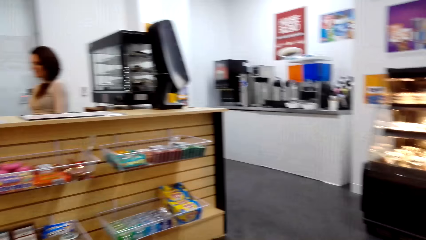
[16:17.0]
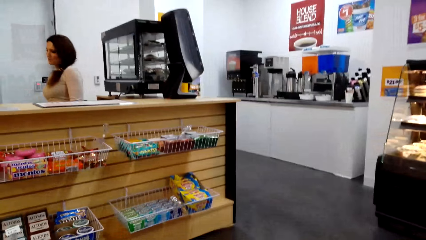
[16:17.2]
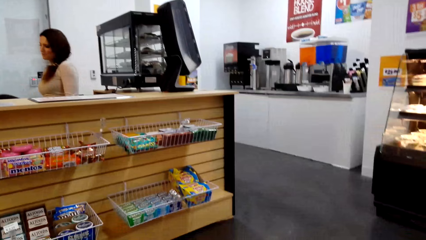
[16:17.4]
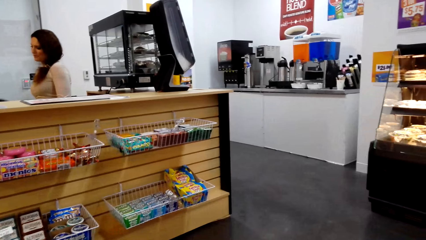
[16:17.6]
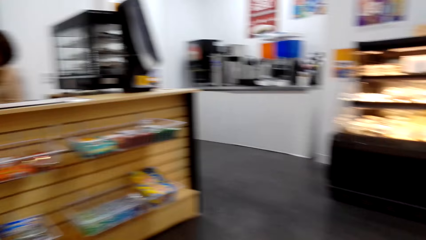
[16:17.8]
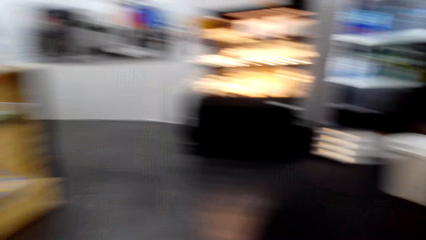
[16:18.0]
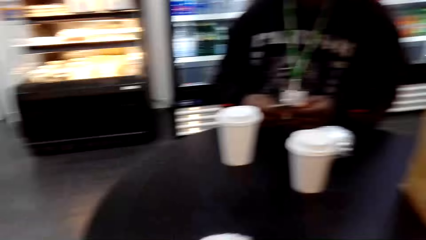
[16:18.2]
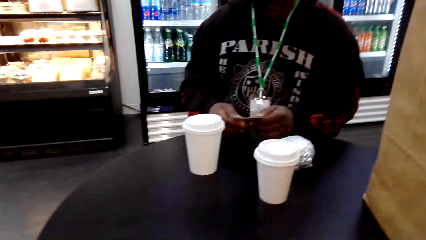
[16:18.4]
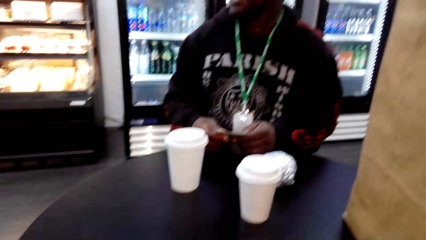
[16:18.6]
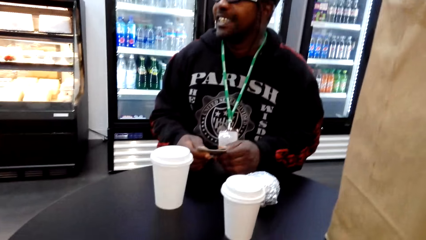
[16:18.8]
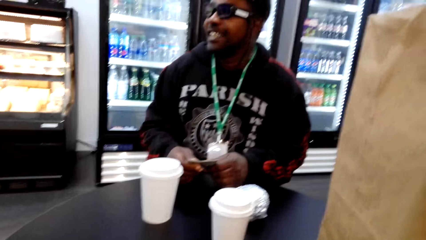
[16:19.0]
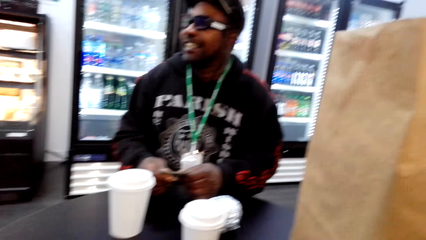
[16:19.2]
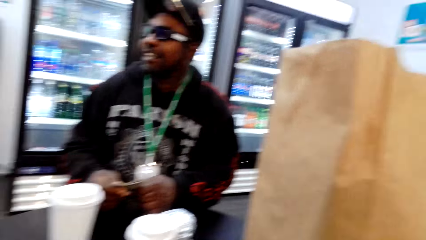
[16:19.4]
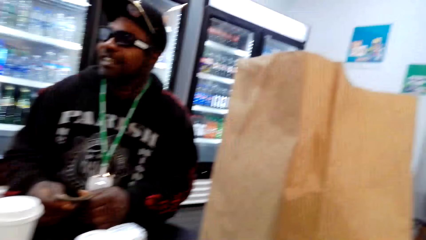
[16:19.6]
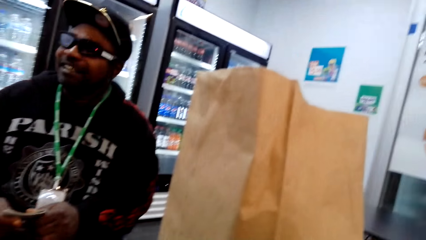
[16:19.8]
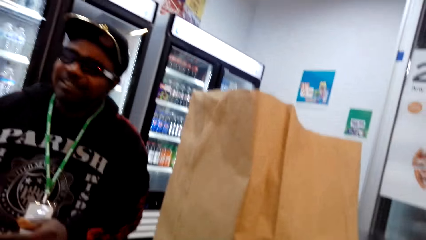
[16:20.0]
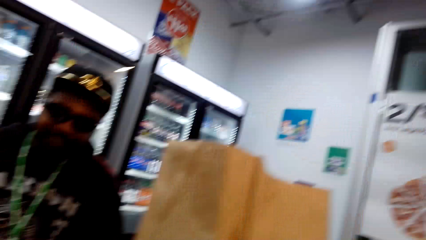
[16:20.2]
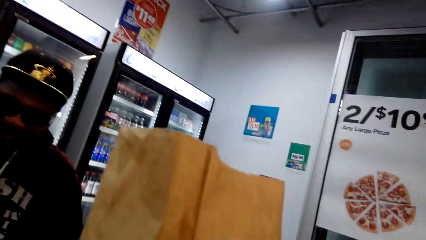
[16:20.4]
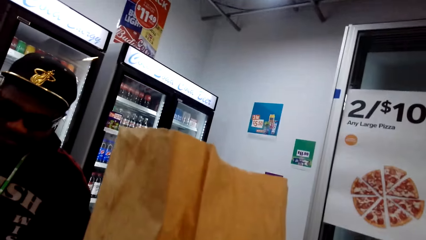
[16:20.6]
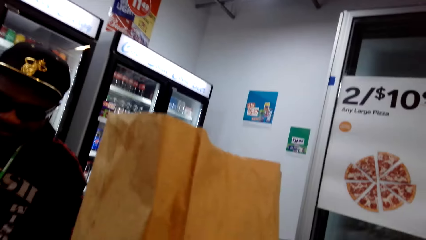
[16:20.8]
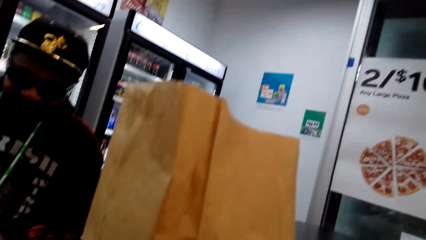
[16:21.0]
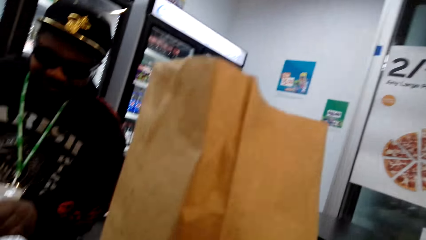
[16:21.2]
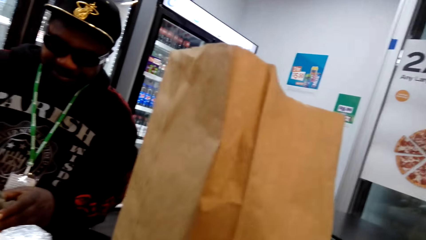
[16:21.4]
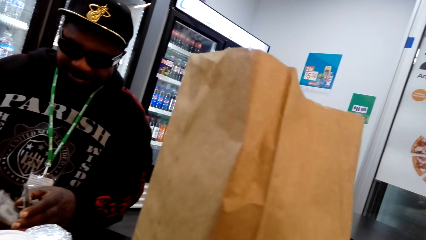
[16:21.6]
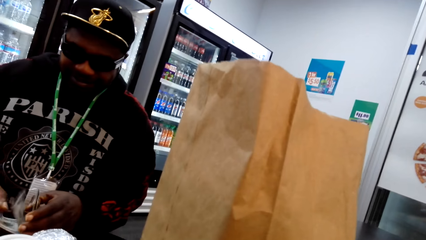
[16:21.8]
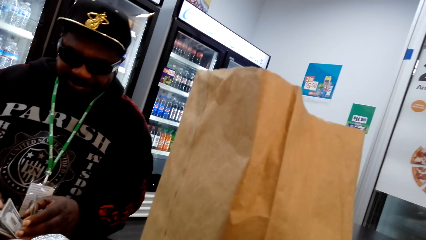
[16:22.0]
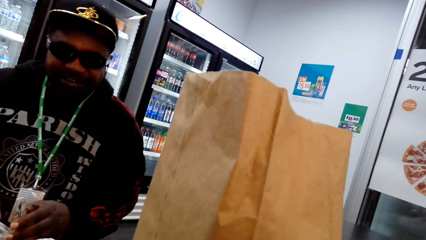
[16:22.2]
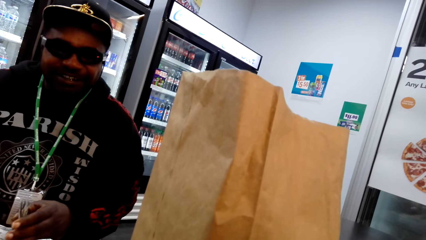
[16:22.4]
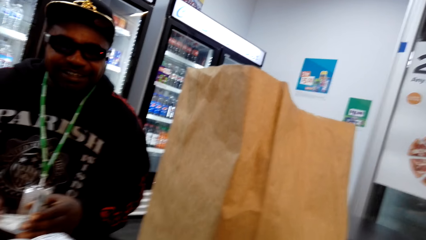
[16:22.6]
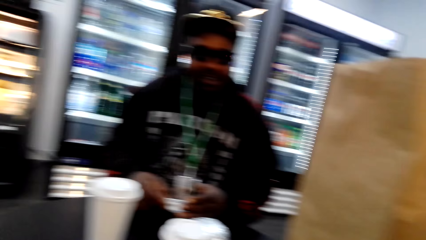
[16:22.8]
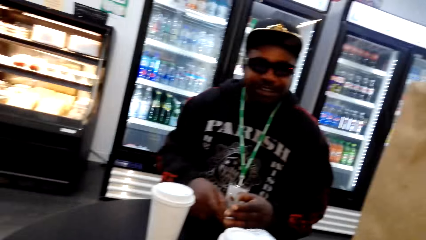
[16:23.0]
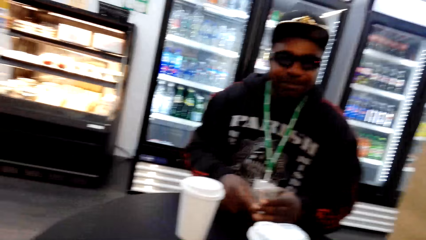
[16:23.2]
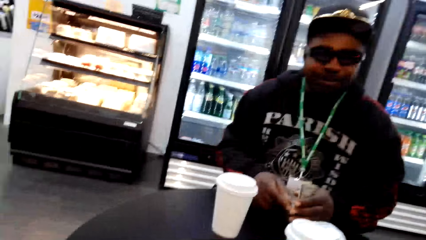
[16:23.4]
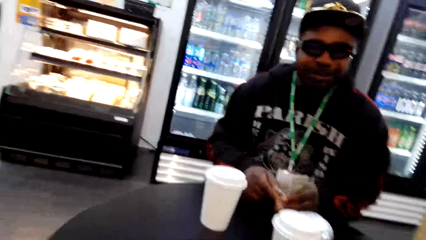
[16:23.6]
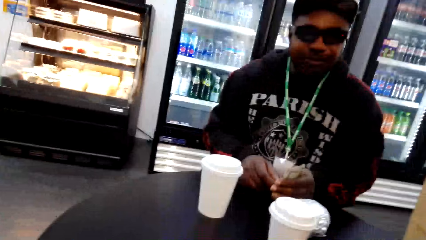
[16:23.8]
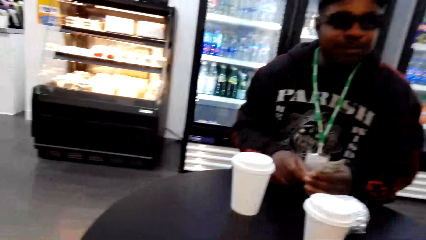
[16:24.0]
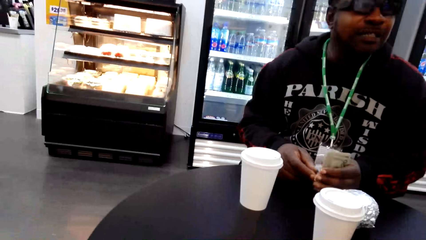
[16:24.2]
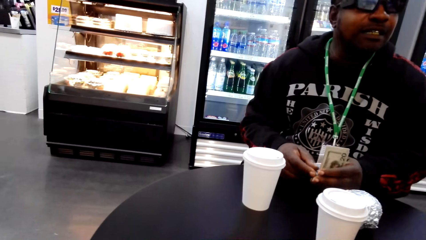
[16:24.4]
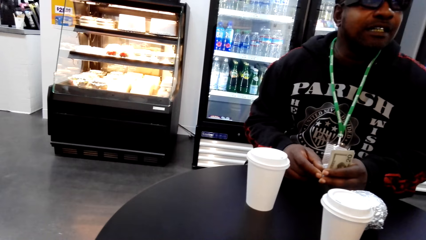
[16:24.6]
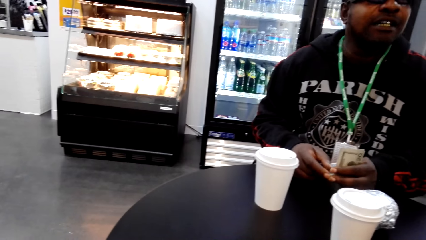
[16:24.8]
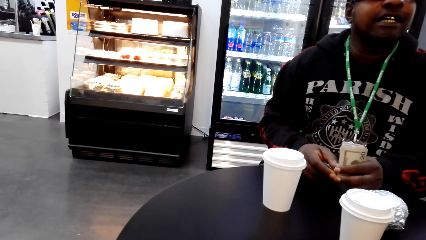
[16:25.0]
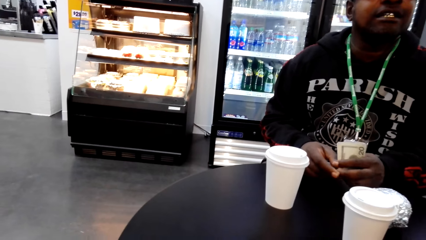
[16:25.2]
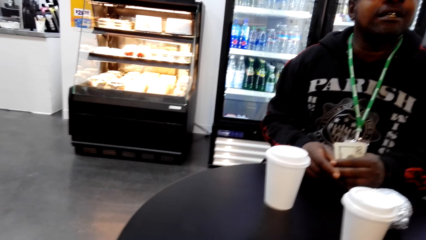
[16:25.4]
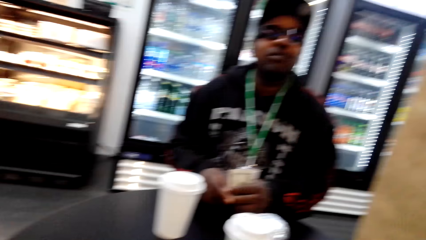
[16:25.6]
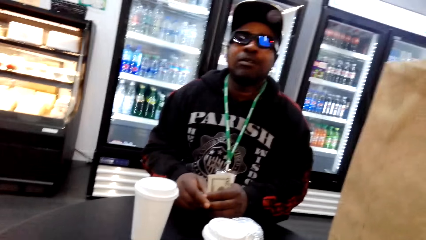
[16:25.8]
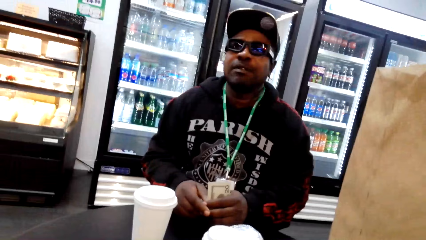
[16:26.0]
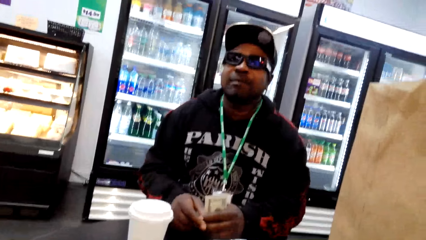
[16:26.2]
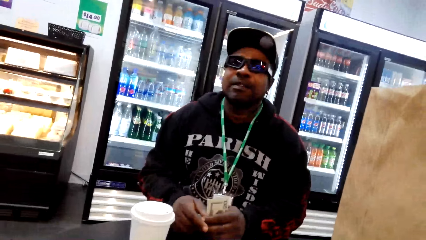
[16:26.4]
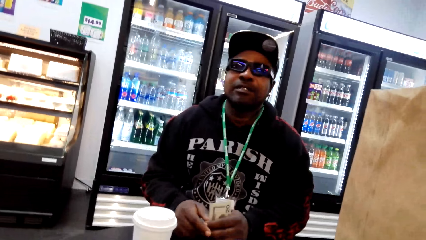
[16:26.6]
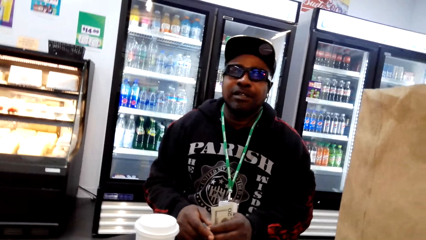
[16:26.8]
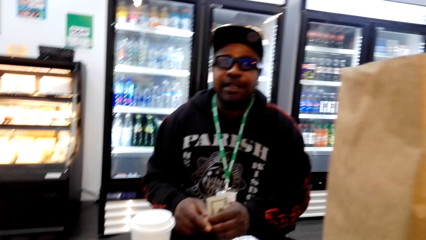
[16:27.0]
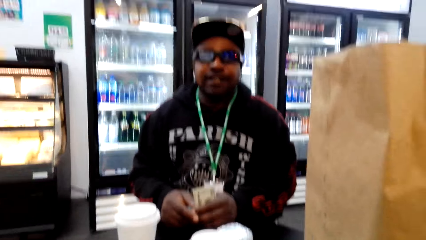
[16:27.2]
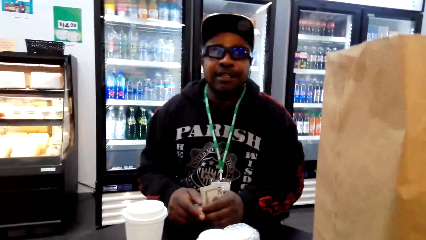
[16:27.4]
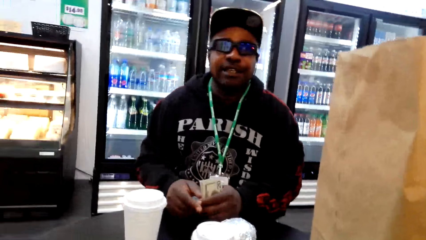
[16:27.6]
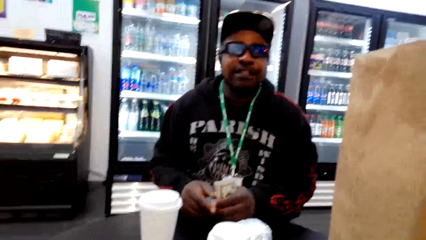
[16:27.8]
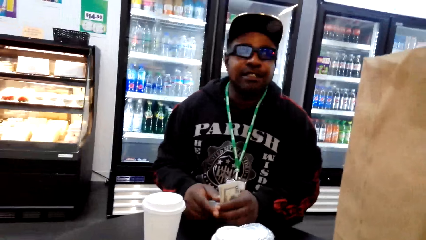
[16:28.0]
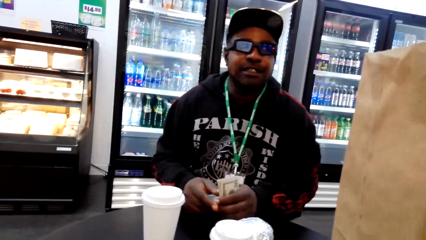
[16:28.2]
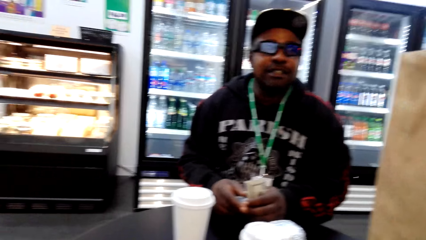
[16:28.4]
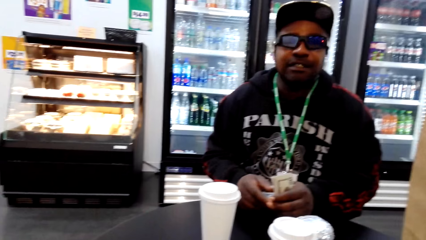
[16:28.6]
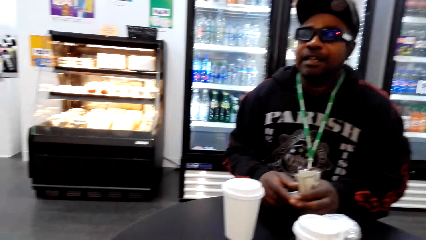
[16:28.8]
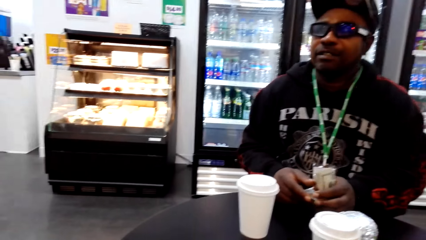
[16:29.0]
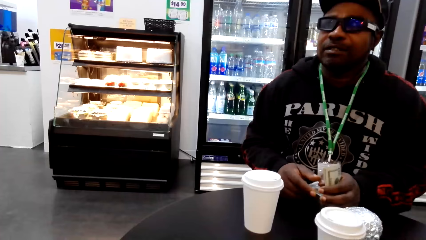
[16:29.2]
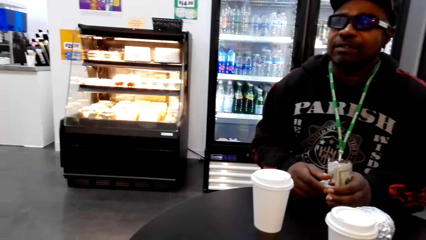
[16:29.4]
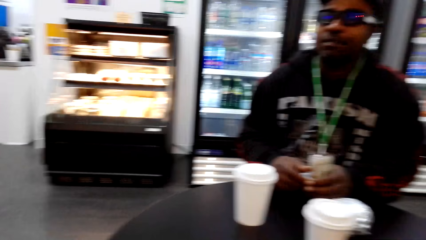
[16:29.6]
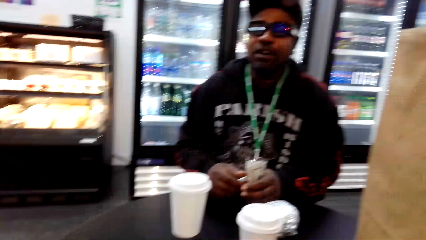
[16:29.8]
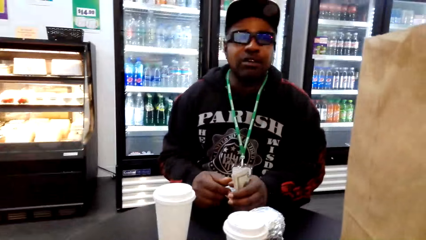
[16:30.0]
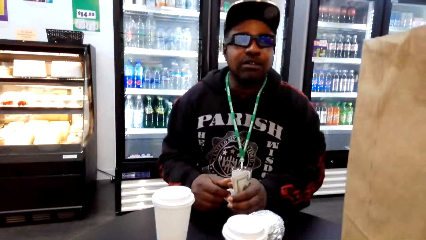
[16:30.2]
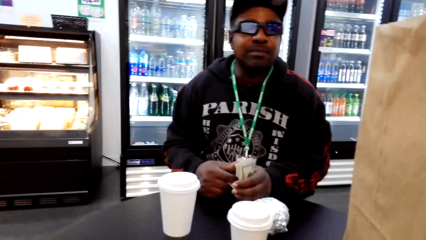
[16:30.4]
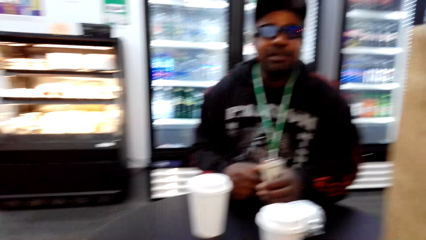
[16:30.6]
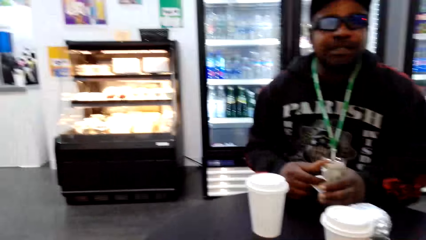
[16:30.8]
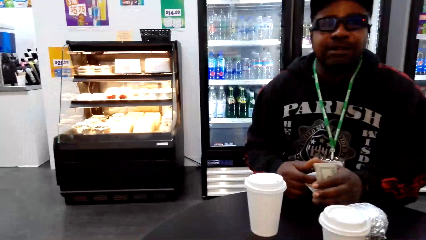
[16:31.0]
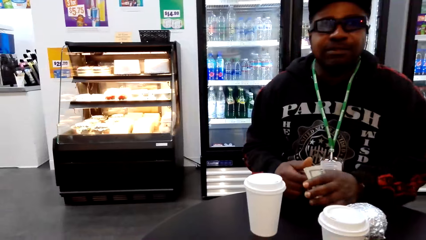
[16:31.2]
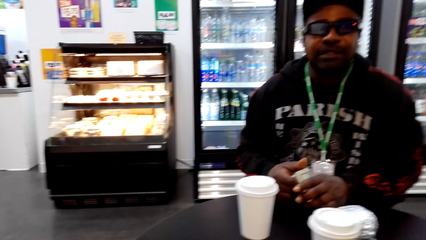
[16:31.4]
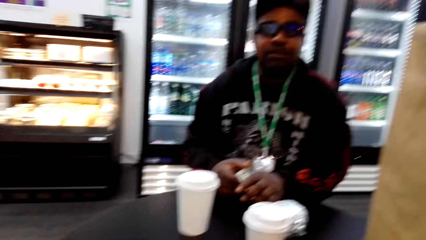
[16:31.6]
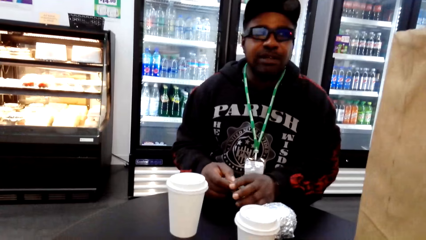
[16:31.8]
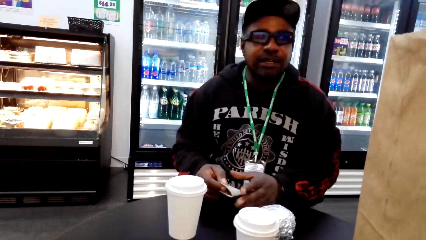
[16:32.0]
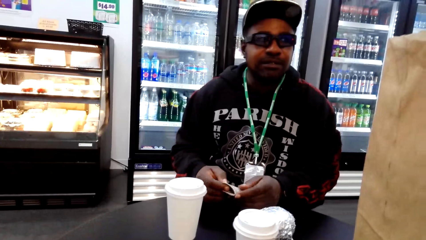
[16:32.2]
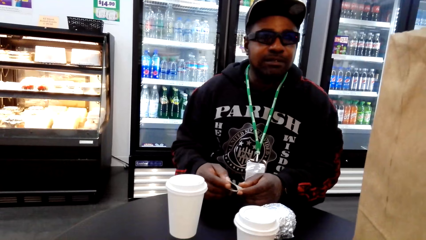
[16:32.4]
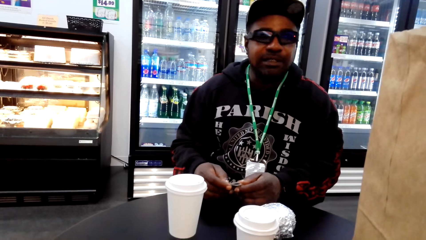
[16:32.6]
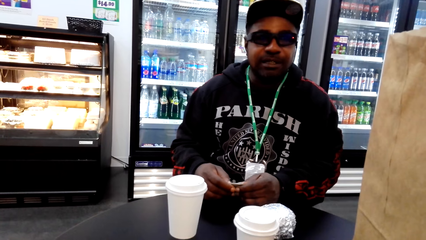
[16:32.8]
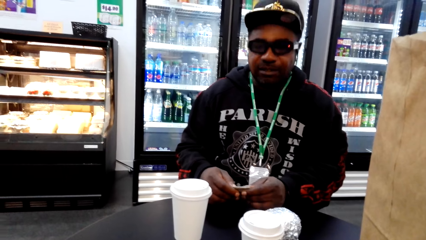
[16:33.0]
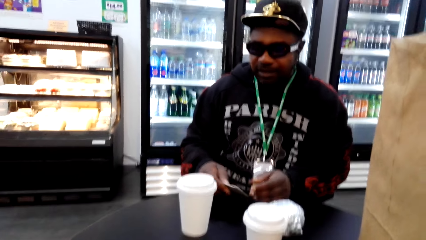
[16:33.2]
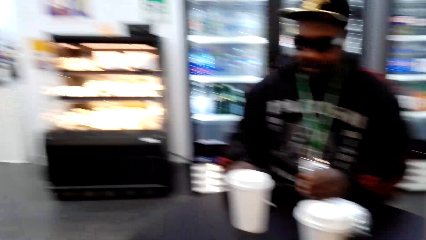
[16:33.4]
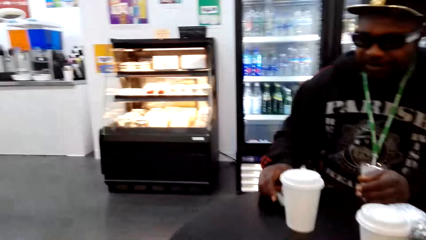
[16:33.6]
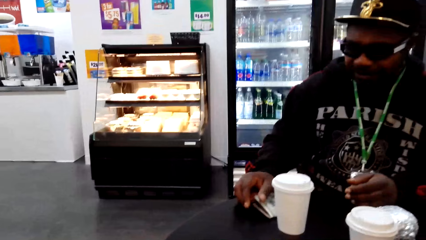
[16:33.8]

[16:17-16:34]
The camera wearer looks around. They look at the cashier. They look at a man. They dialogue with the man. The man speaks to the camera wearer. The camera wearer speaks to the man. The man speaks to the camera wearer. The man places the money on the table.
